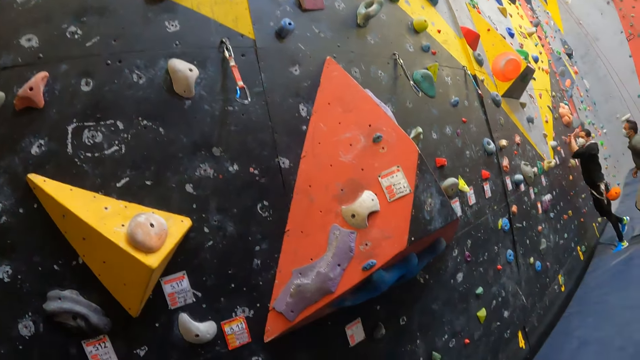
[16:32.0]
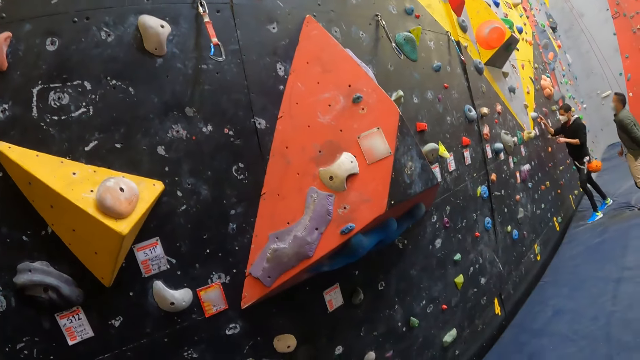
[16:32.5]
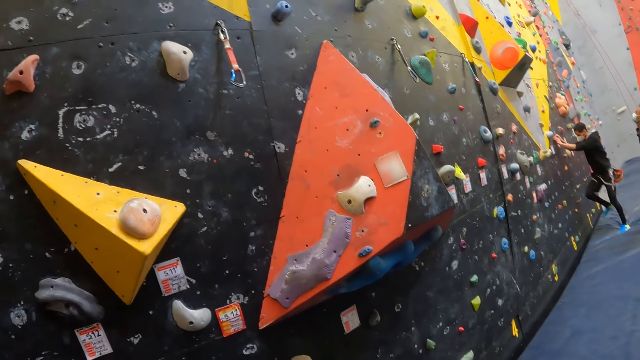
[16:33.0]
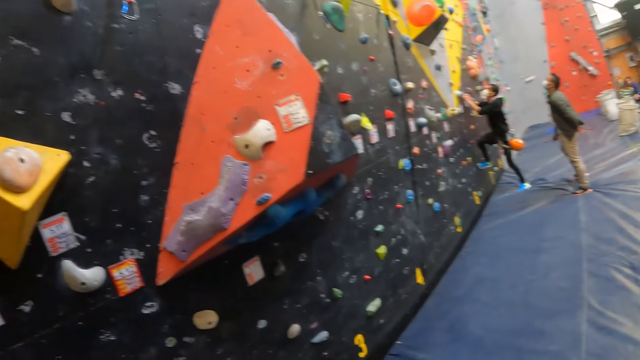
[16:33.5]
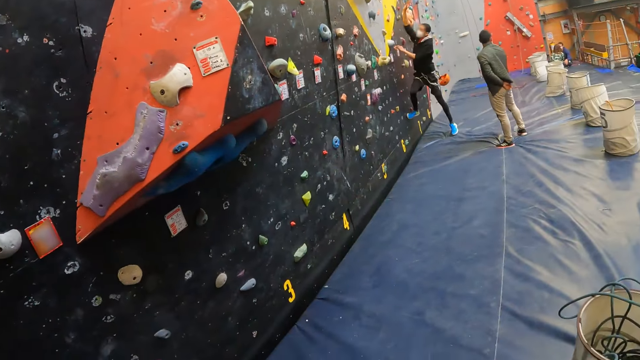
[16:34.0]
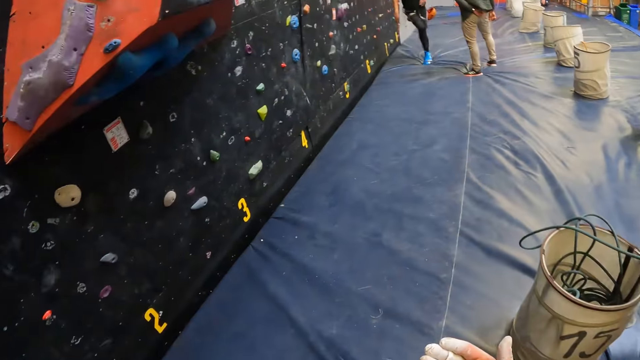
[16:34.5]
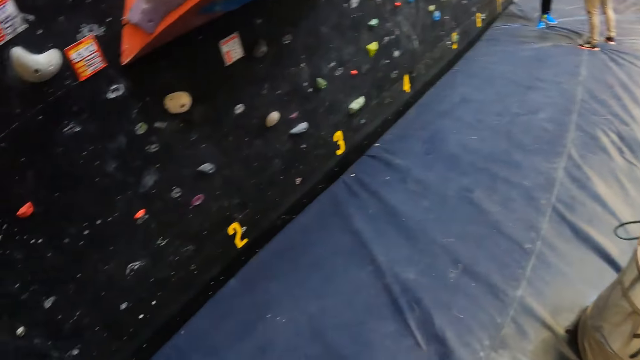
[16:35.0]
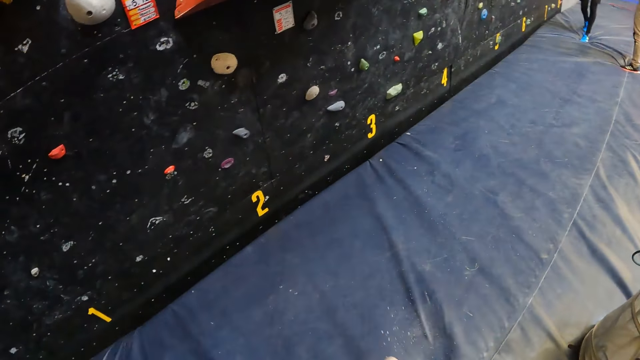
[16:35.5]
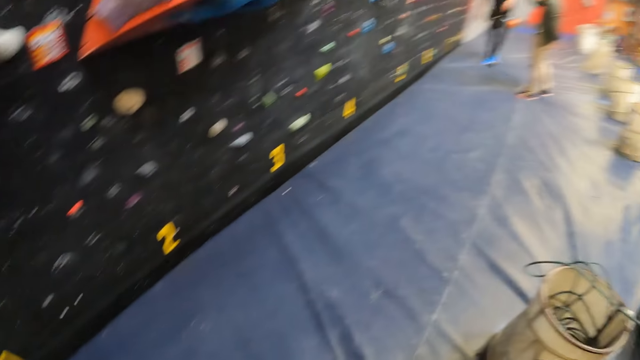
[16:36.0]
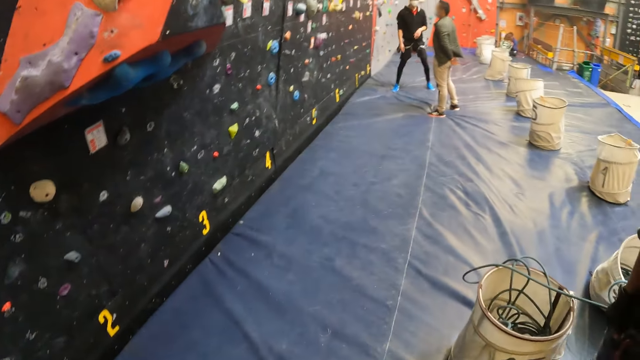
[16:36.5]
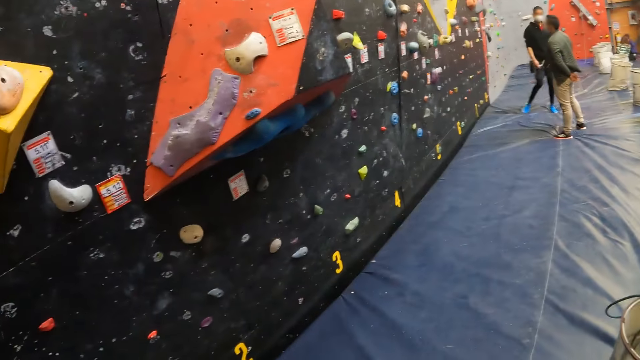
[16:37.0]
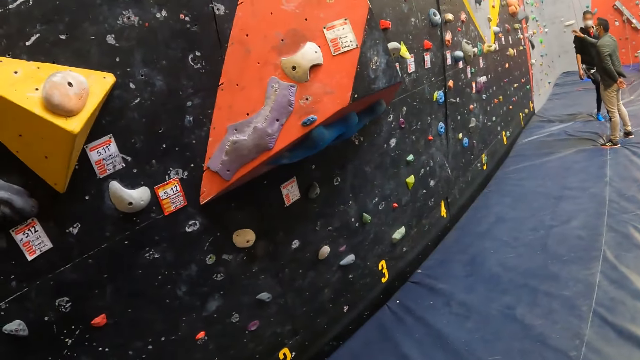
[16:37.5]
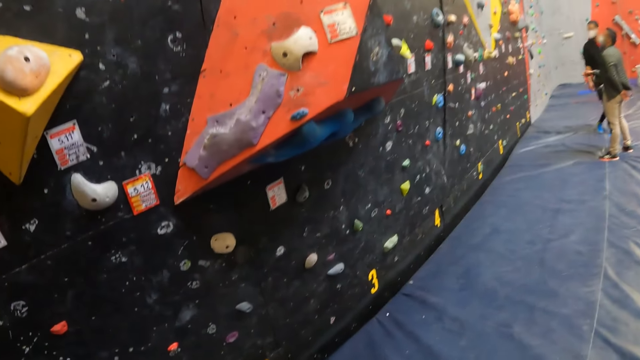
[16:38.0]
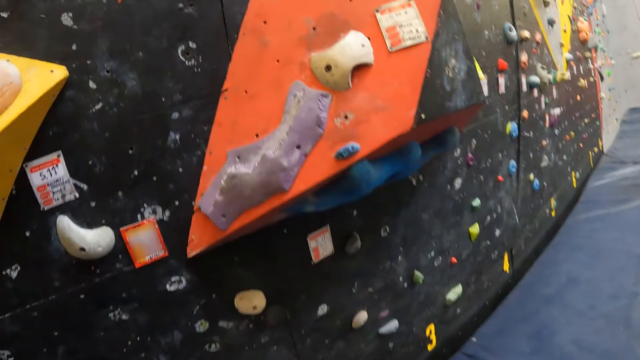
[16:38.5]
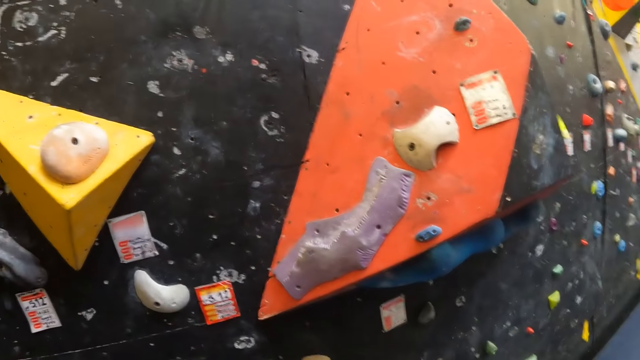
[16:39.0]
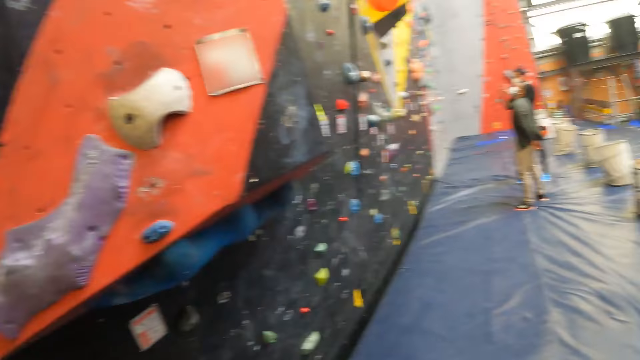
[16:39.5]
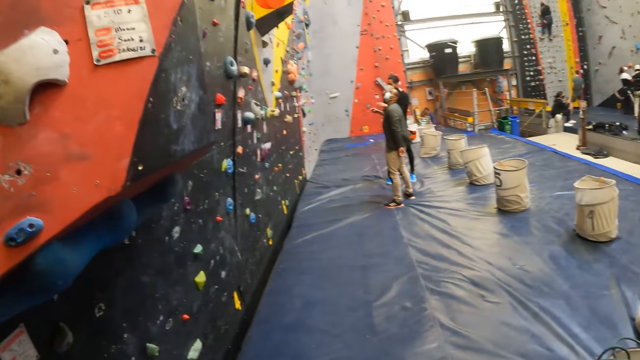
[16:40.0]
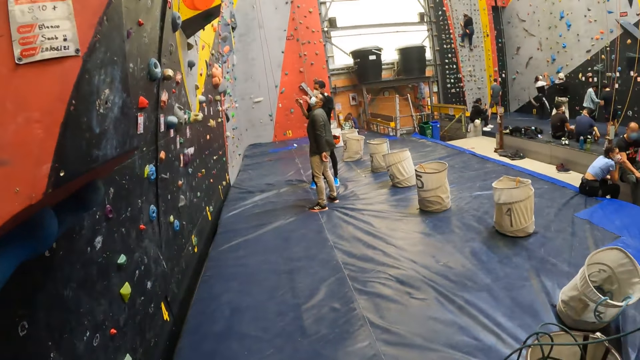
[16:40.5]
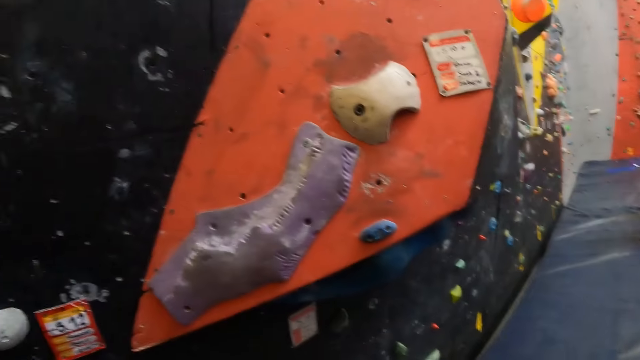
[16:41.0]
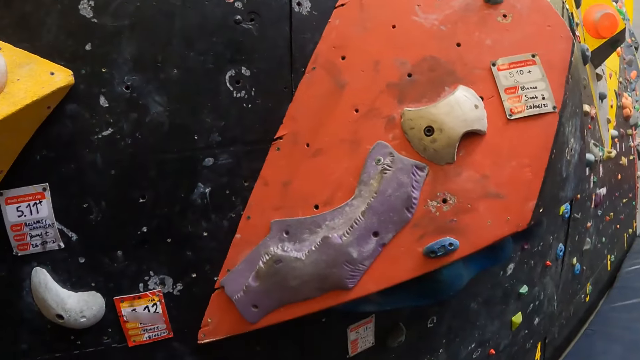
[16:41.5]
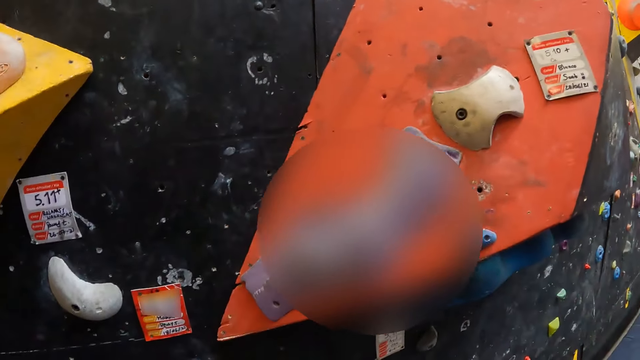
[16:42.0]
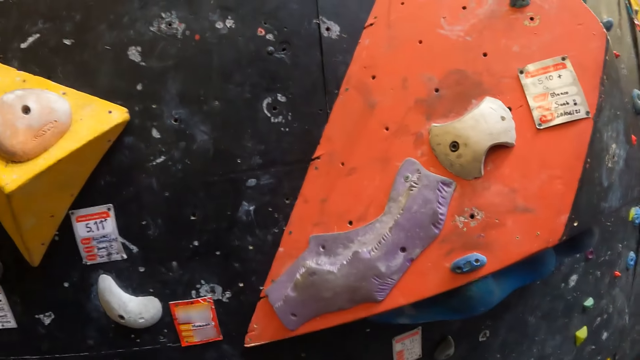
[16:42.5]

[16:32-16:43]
The camera wearer wipes his hands. He looks around.

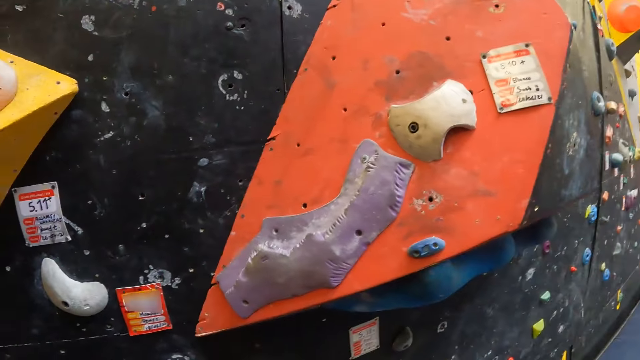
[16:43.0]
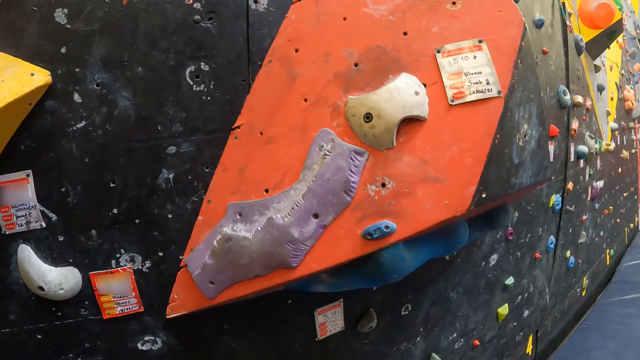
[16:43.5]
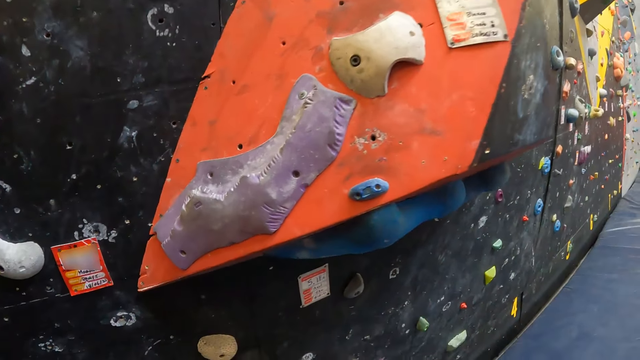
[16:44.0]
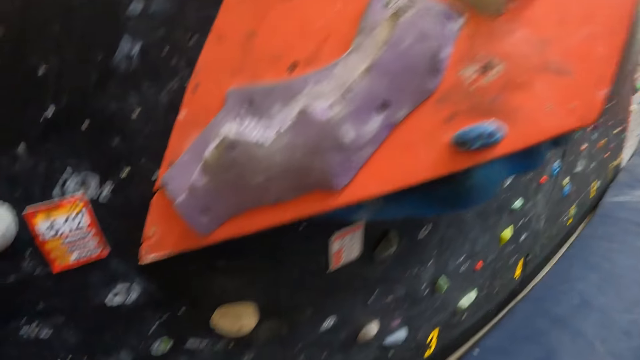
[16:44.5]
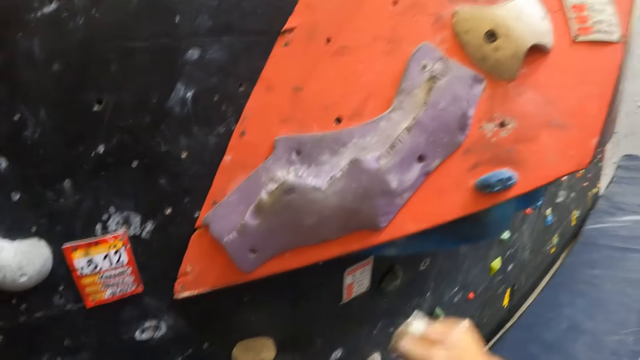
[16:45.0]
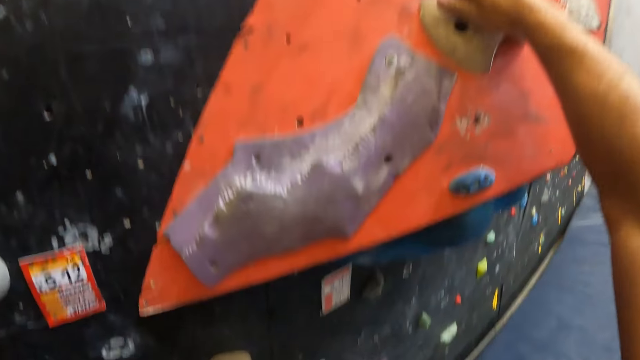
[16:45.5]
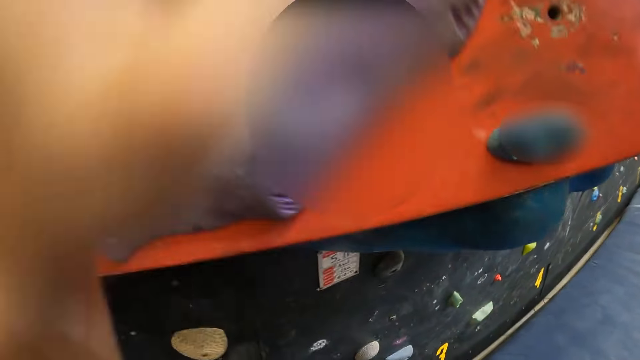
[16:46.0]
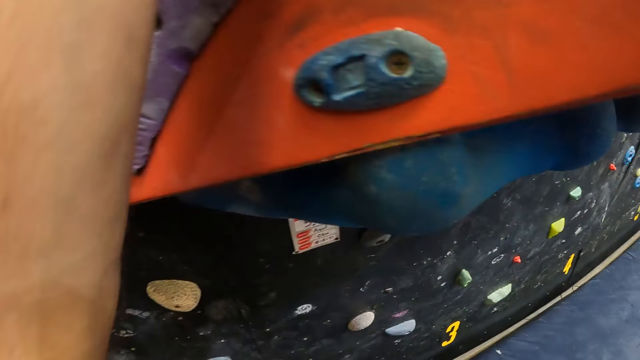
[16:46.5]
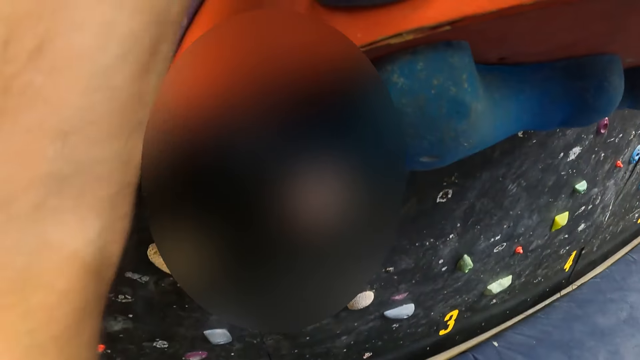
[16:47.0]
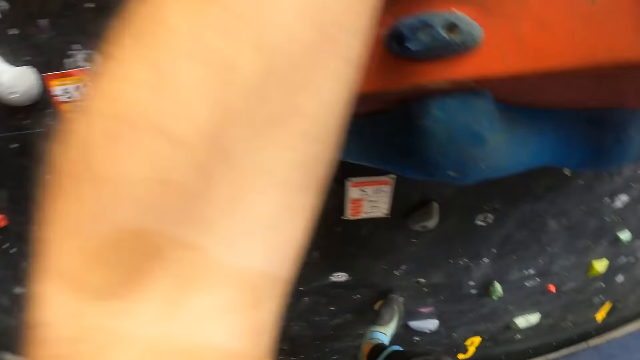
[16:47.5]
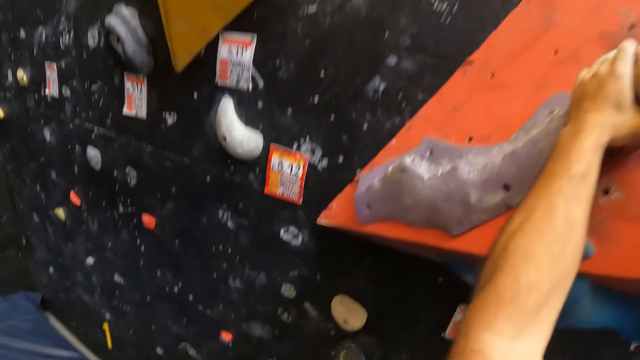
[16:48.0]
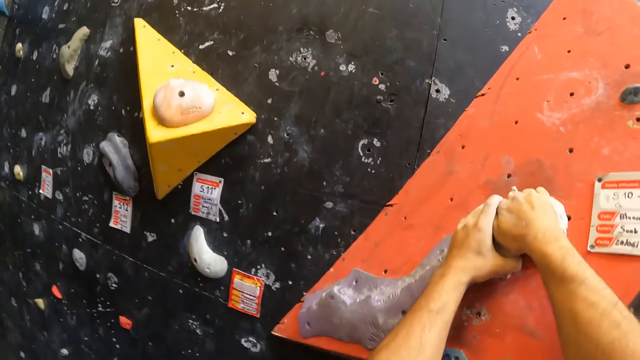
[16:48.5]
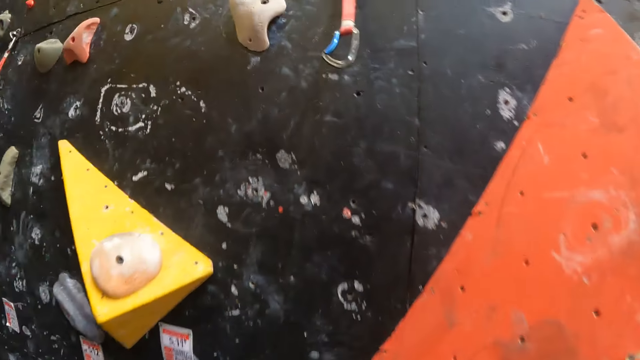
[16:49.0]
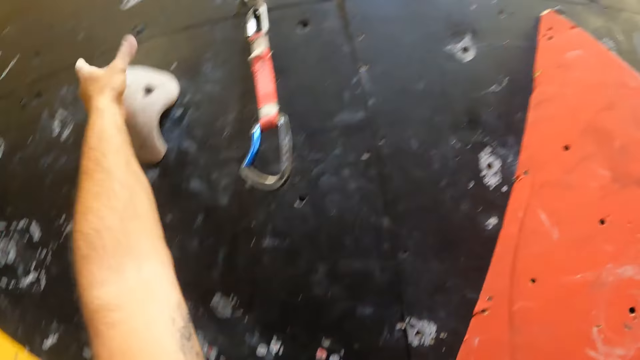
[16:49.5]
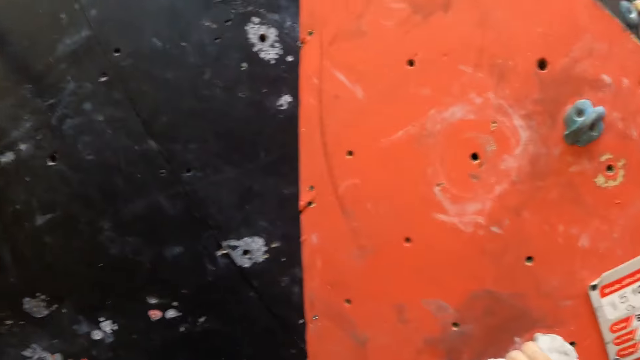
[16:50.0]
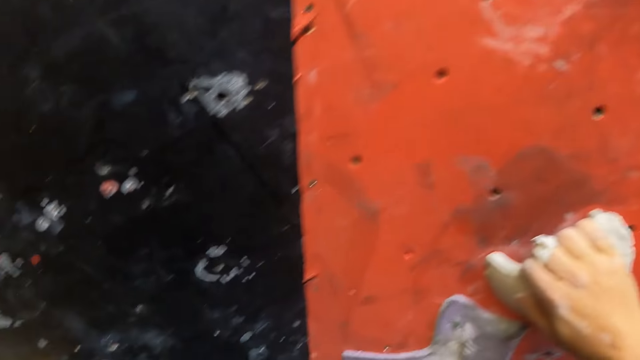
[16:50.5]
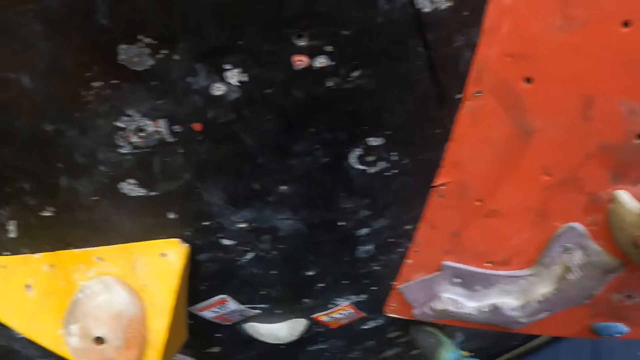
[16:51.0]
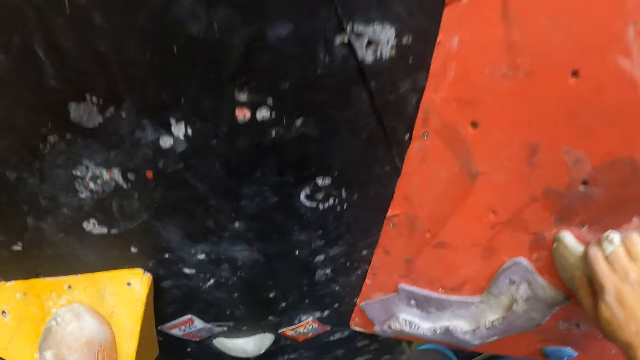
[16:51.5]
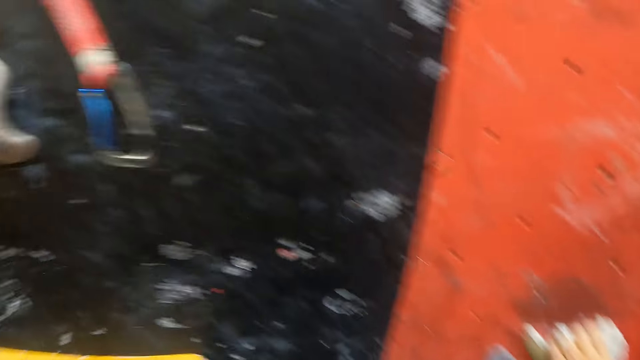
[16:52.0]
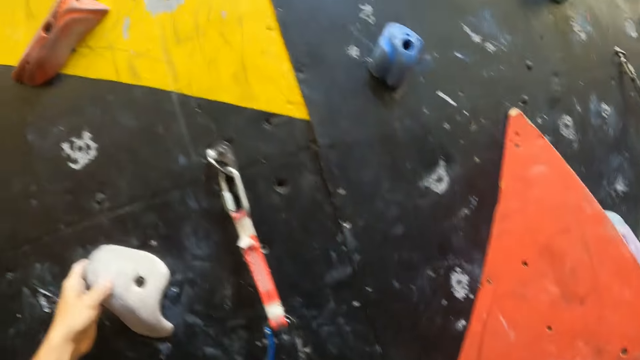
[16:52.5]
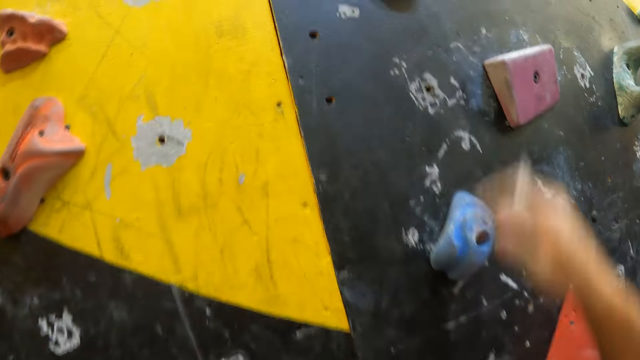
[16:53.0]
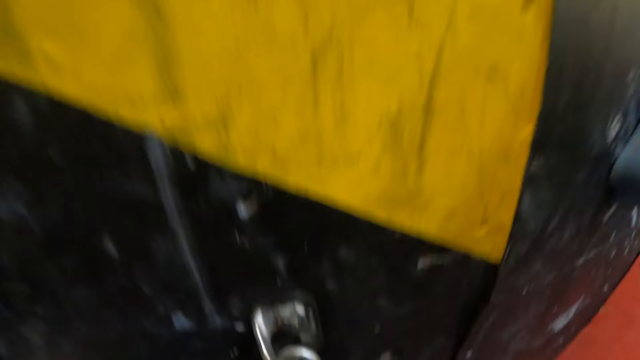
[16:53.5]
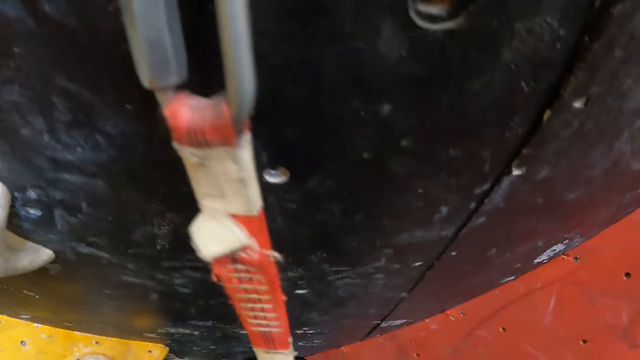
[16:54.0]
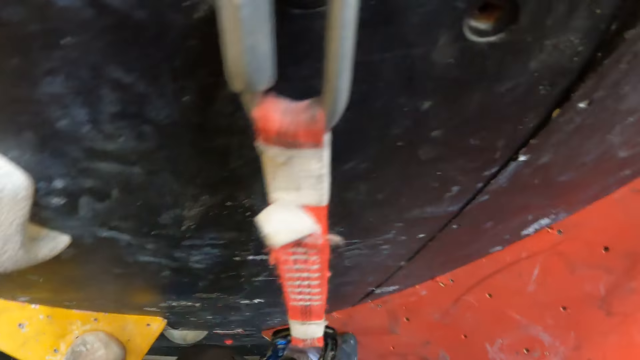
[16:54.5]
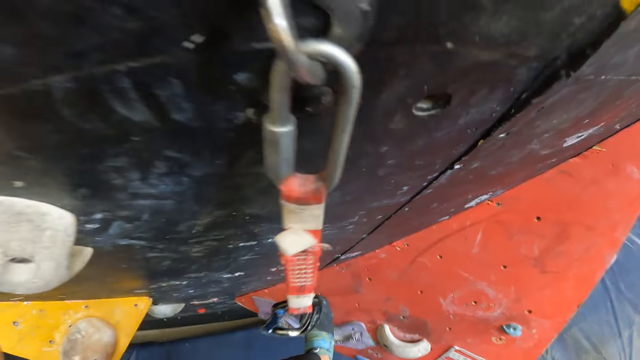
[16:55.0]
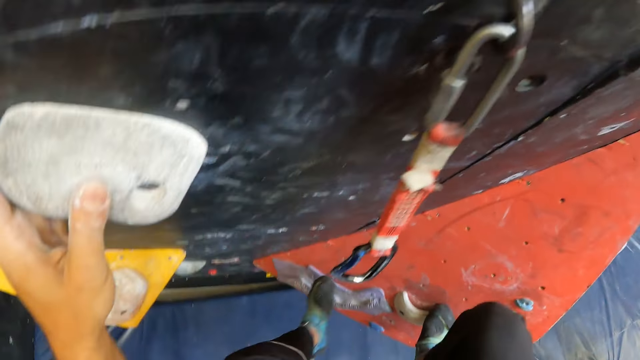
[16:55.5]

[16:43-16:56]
The camera wearer climbs the wall.
